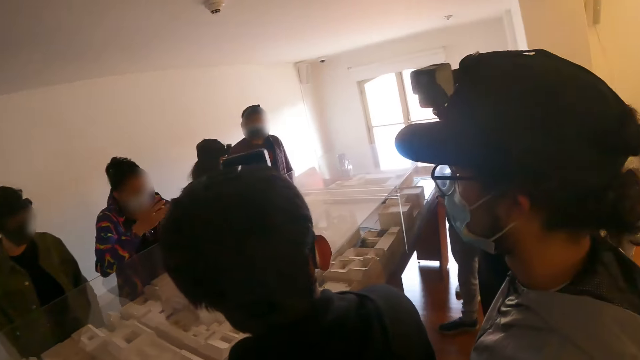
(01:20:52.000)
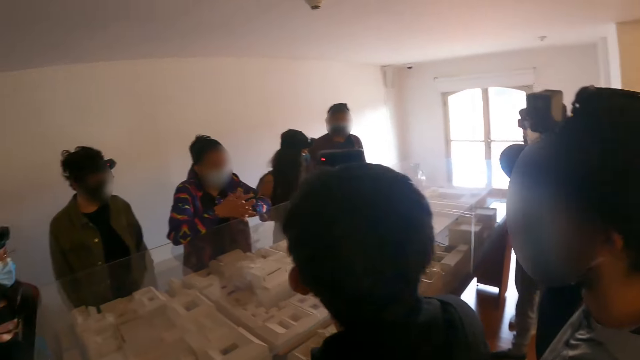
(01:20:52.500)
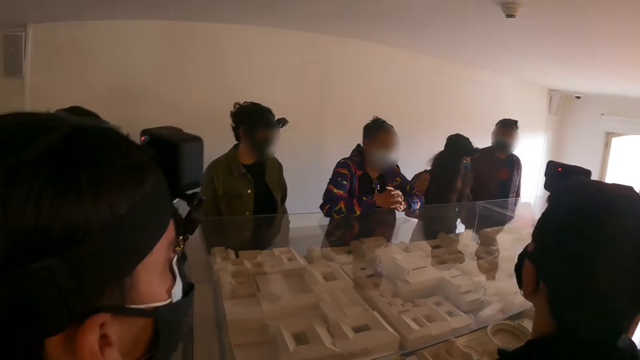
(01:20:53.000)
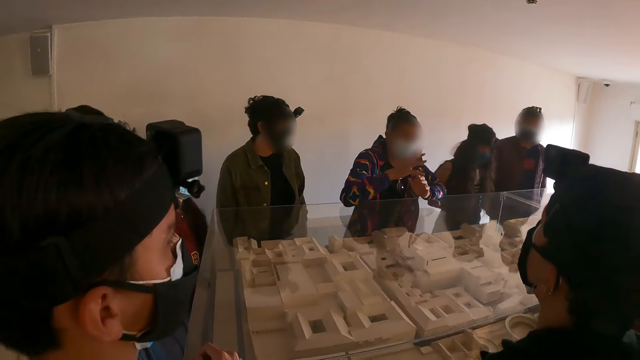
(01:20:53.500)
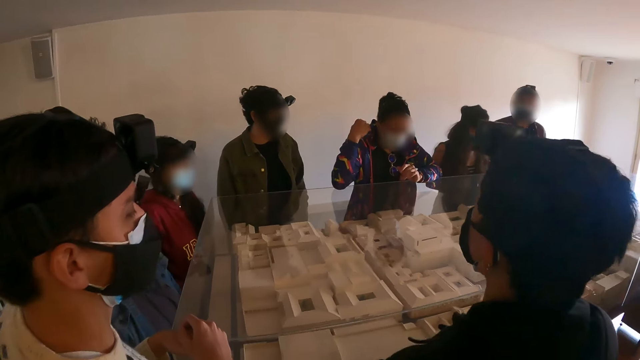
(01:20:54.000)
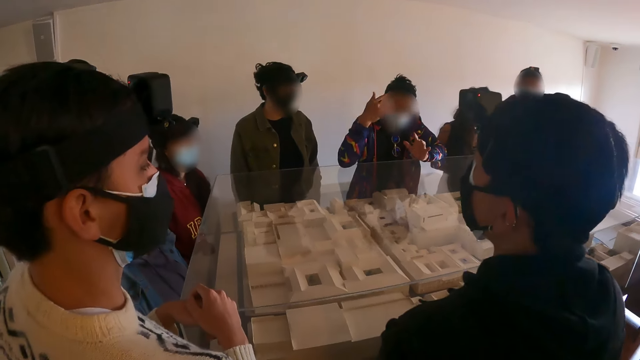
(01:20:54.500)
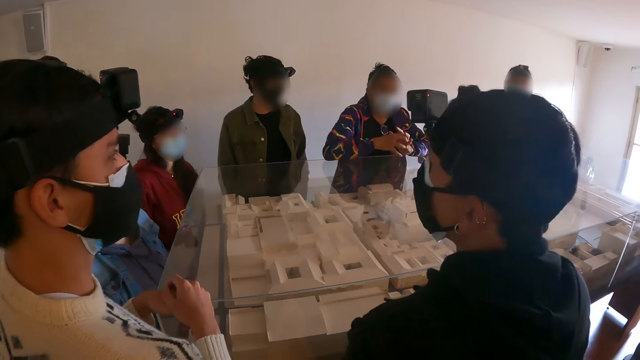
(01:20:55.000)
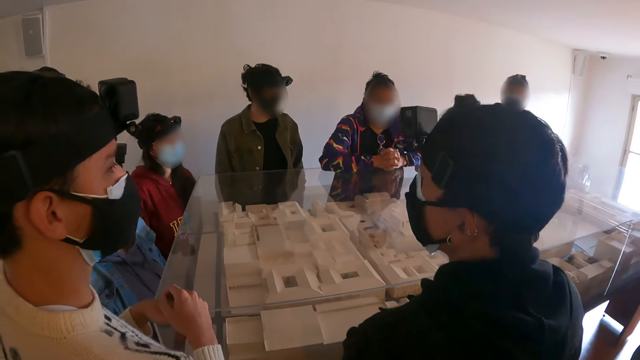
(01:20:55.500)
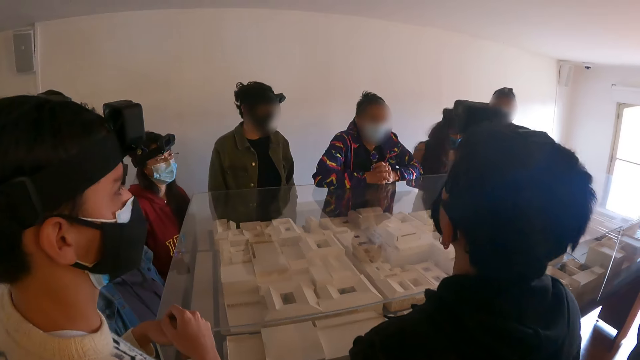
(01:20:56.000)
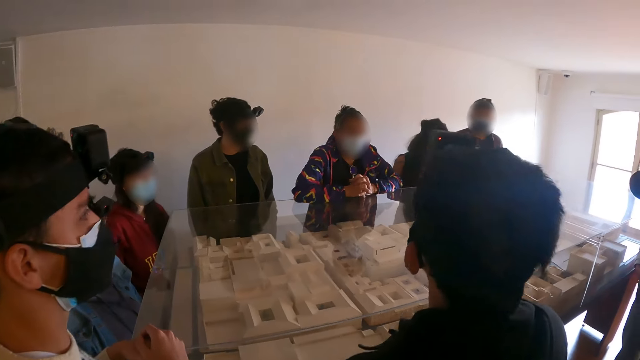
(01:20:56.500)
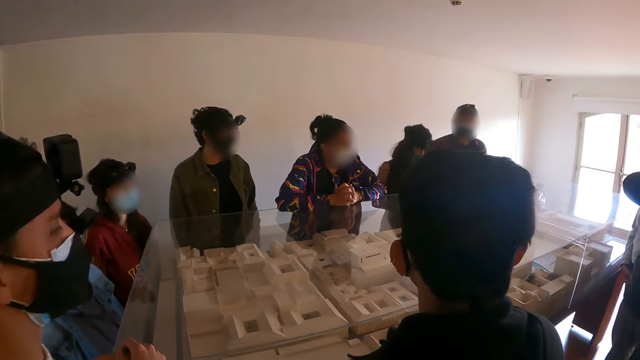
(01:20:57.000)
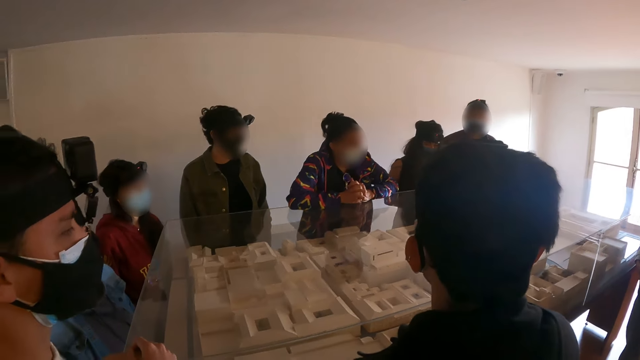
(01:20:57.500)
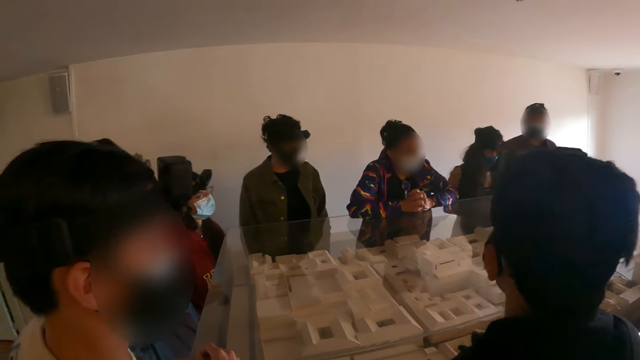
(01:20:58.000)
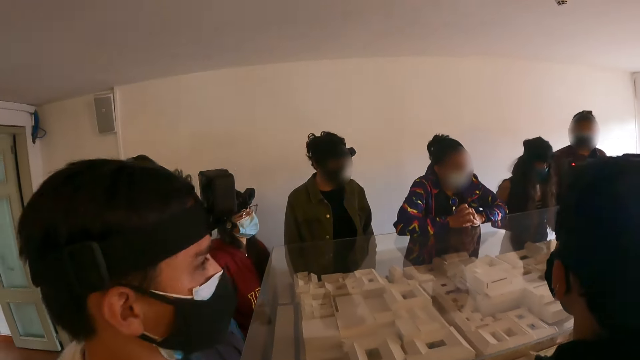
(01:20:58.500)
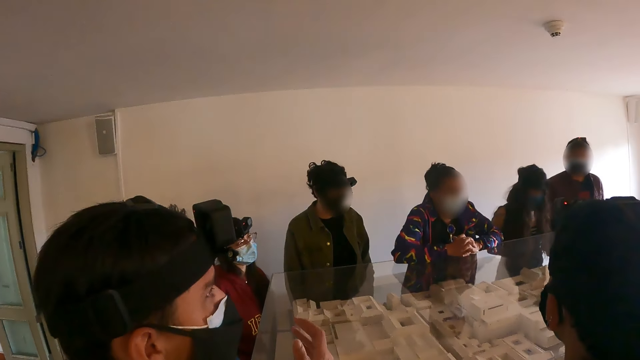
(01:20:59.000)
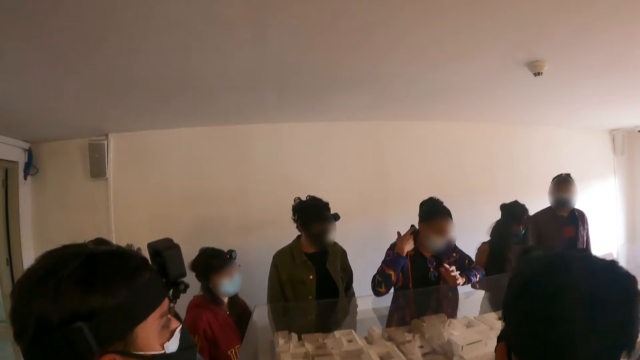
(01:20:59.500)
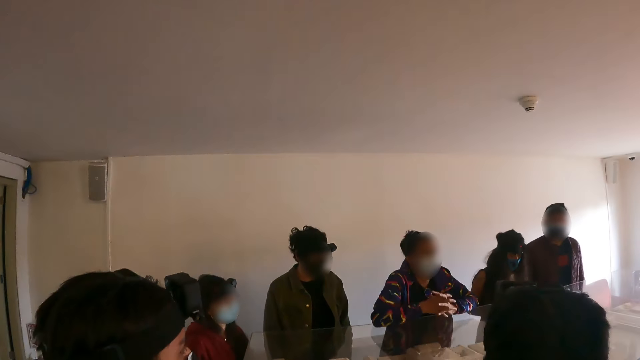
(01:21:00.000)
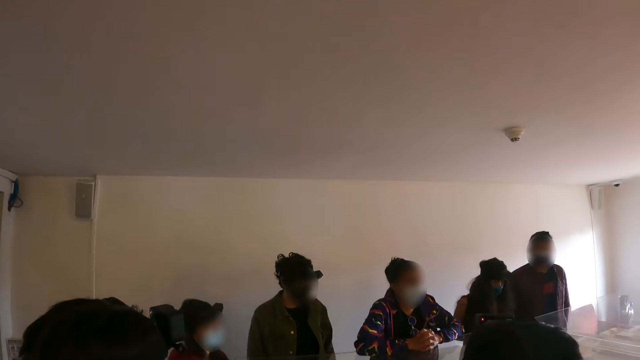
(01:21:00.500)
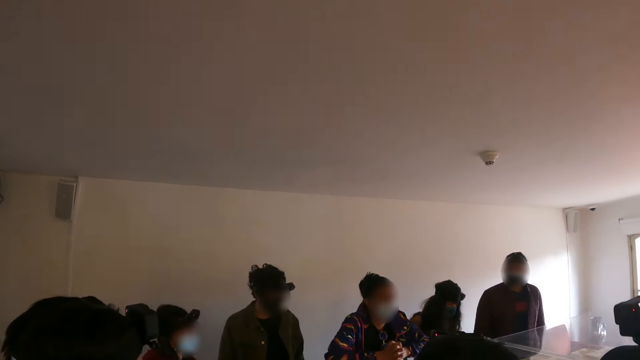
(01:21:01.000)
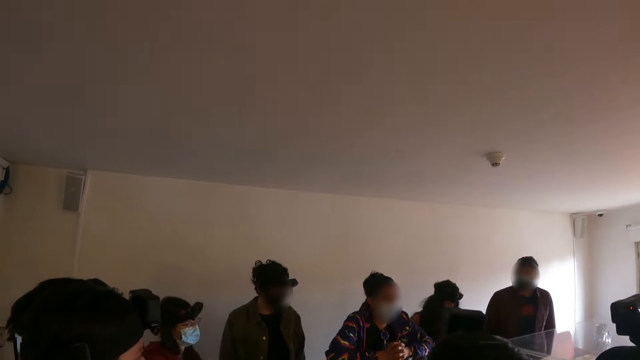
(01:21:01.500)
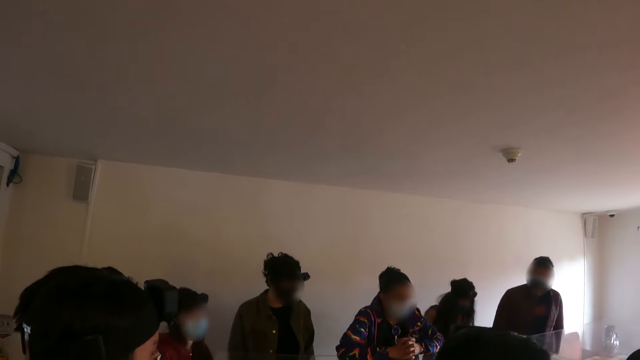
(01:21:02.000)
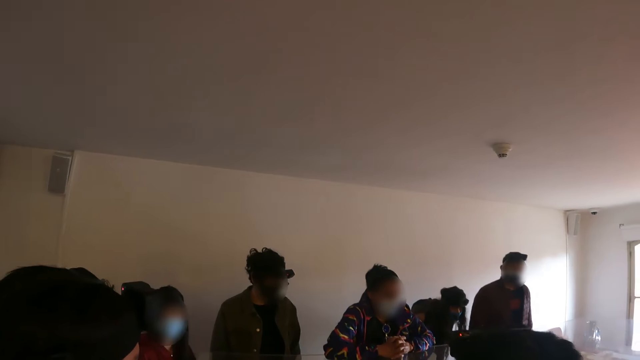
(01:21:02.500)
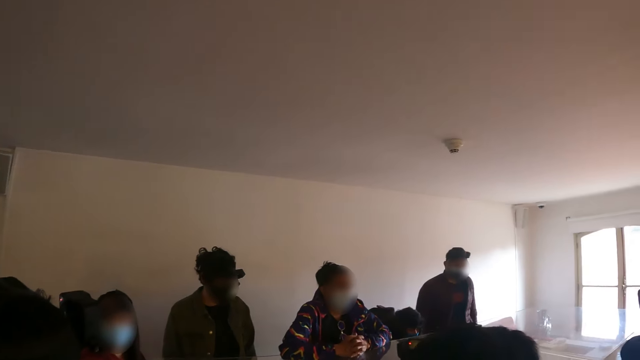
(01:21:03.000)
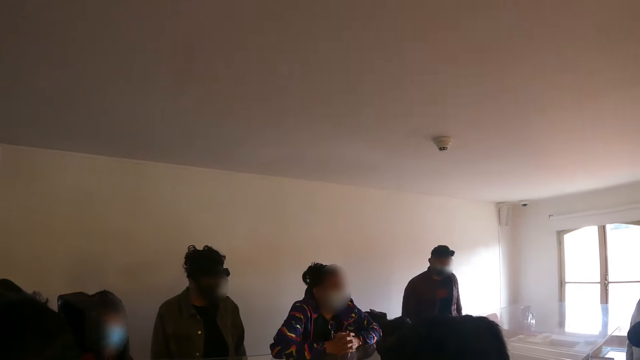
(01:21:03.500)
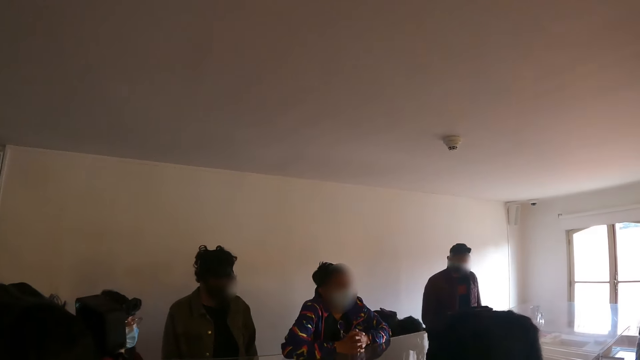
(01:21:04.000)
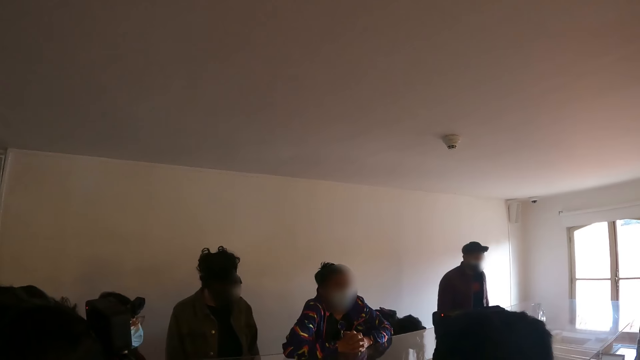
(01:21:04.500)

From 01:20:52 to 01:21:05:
The camera wearer looks around the house. A woman does a hand gesture and raises the hand. The camera wearer looks around the house. The woman talks, does a hand gesture and raises the hand. The camera wearer looks around the house.

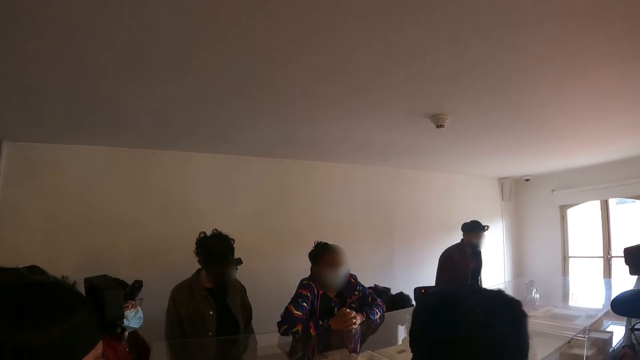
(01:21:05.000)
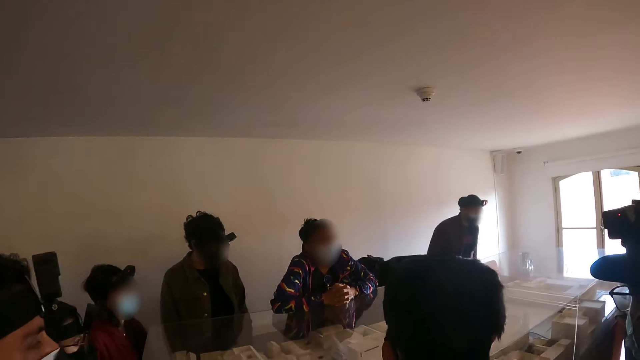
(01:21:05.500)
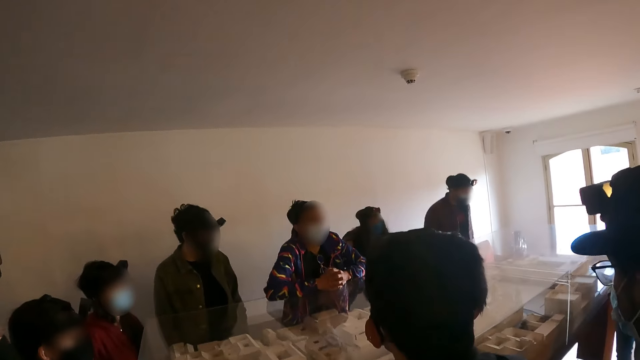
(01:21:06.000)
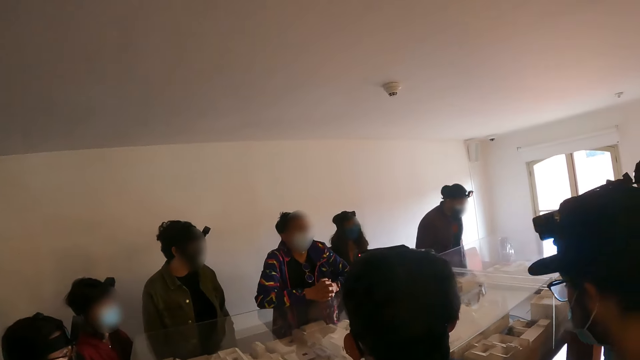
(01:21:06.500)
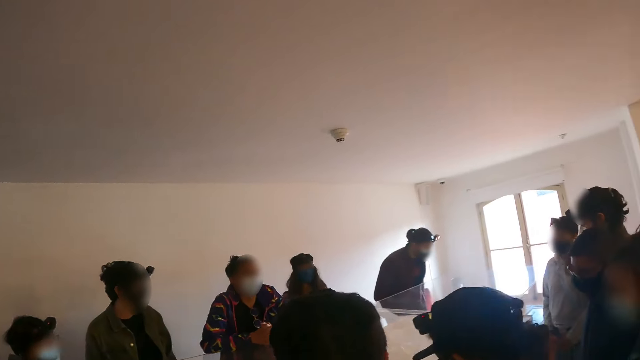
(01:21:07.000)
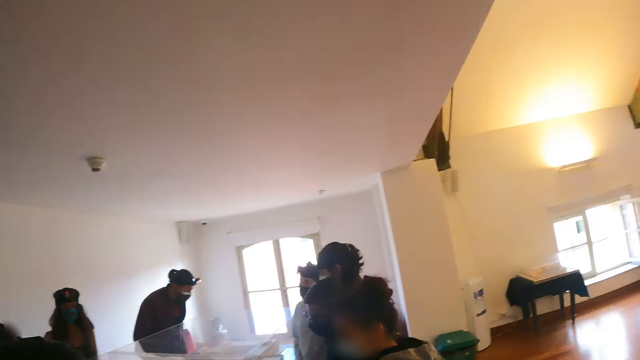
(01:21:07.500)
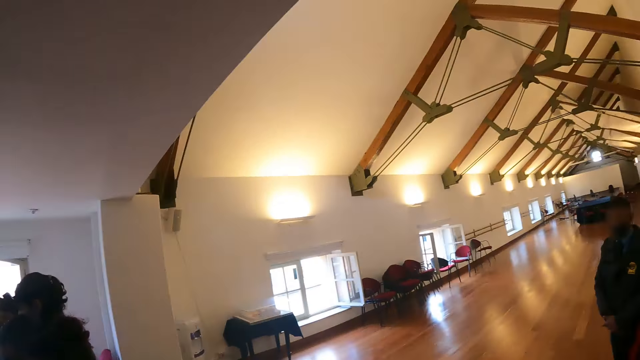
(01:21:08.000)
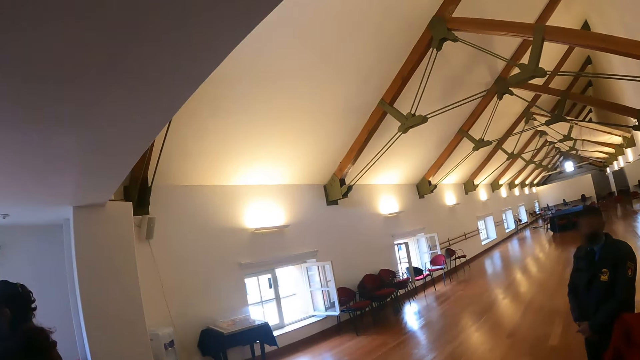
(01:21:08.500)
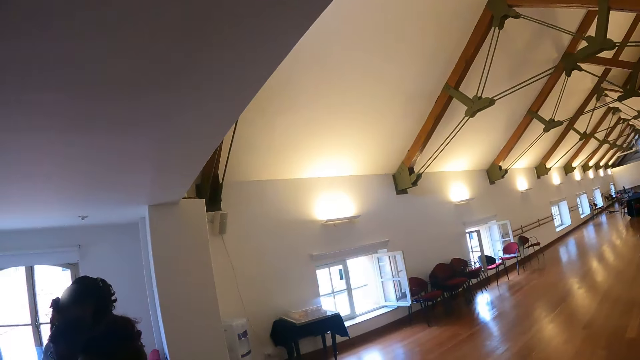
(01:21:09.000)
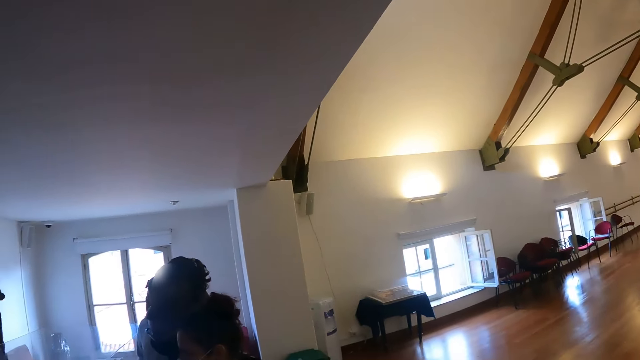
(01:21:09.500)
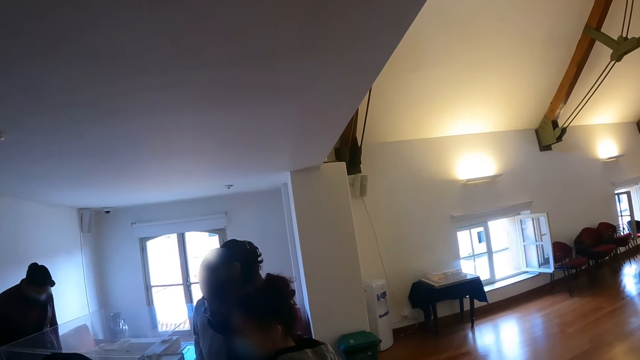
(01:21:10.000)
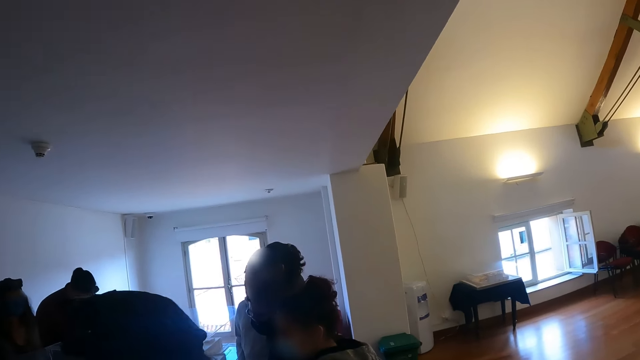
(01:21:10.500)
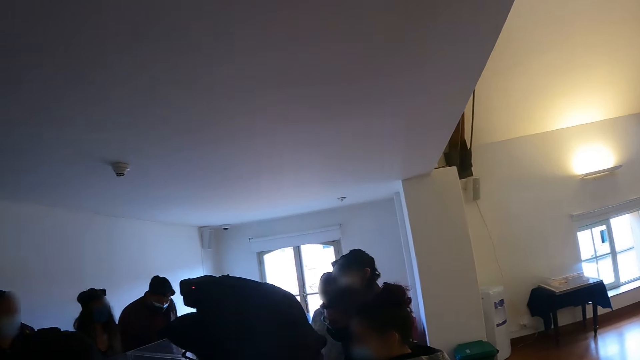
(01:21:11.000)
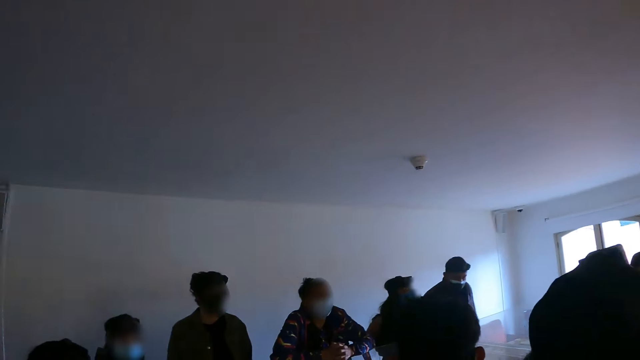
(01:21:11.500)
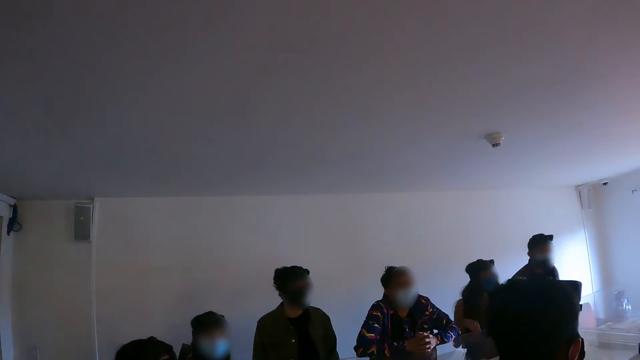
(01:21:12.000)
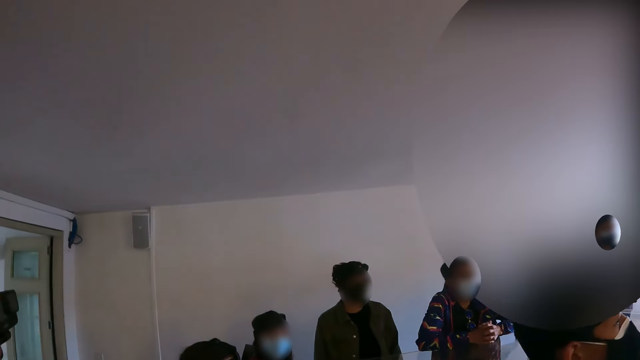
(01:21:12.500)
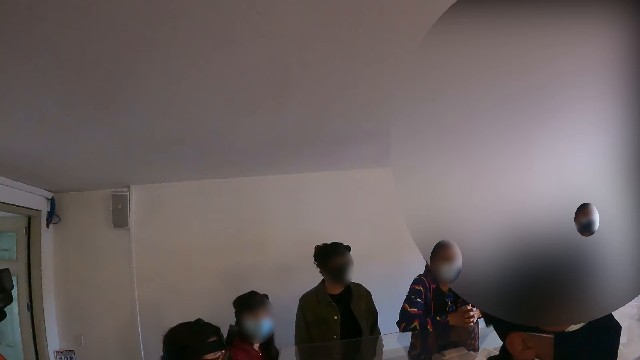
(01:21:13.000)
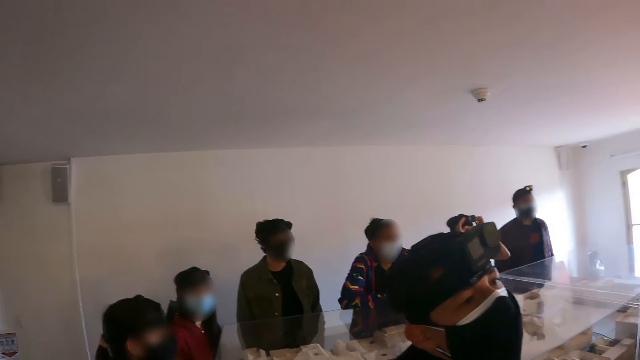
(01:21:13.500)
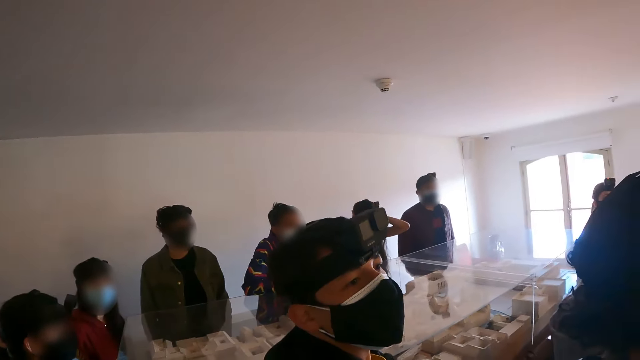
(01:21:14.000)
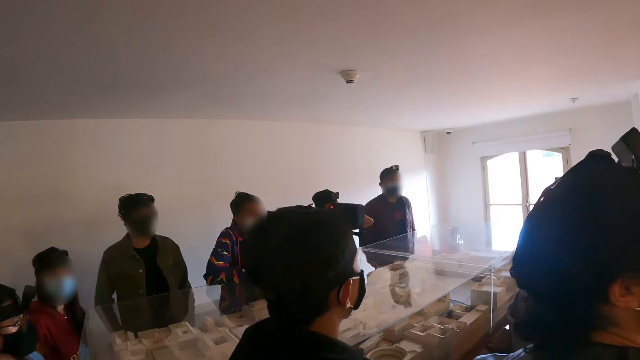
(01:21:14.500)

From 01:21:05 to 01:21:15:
The camera wearer looks around.
